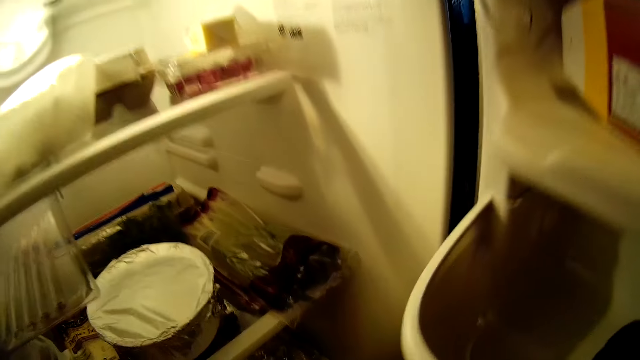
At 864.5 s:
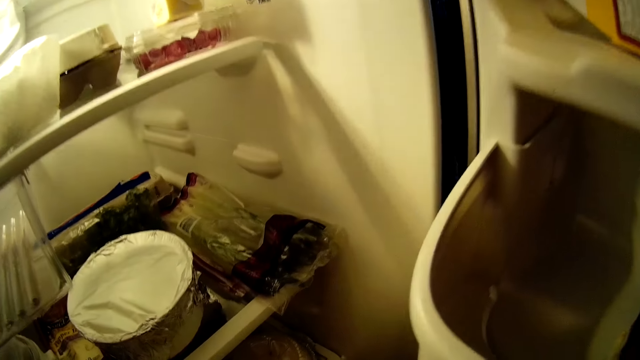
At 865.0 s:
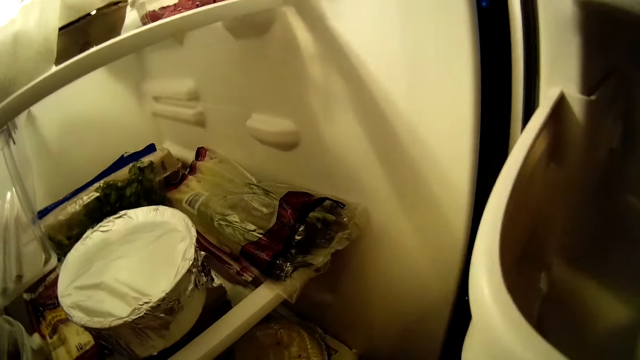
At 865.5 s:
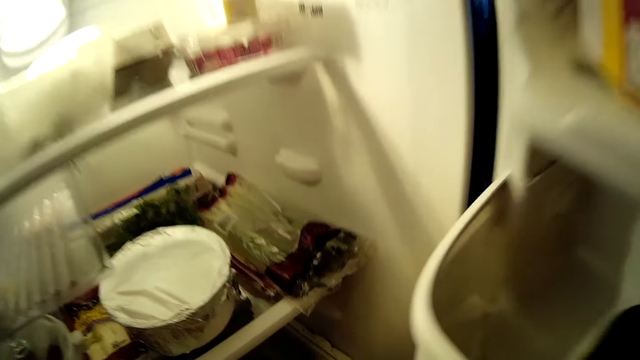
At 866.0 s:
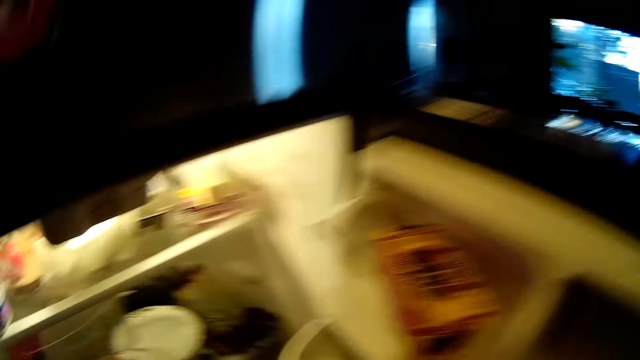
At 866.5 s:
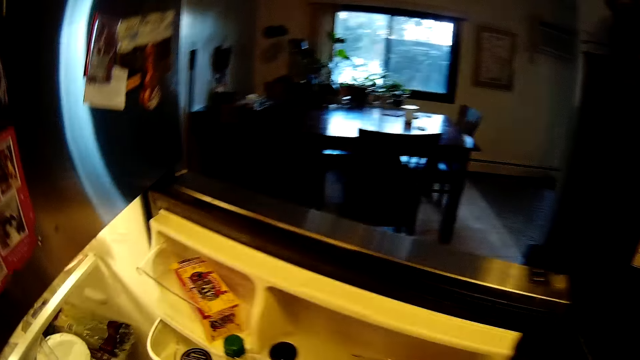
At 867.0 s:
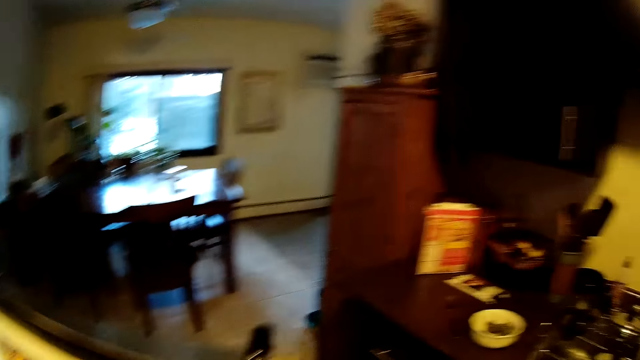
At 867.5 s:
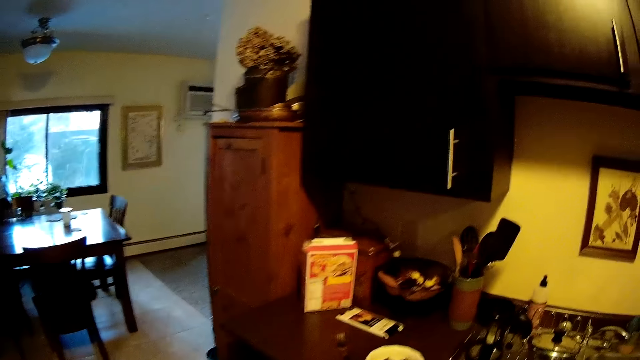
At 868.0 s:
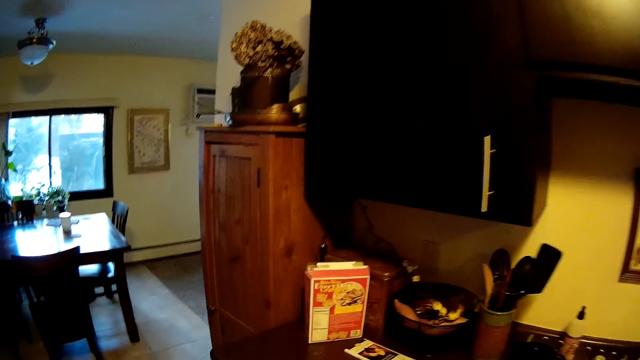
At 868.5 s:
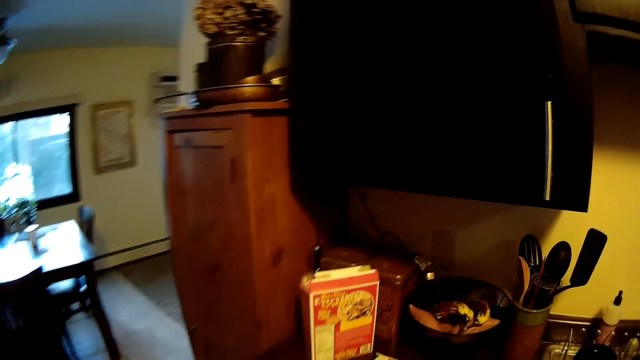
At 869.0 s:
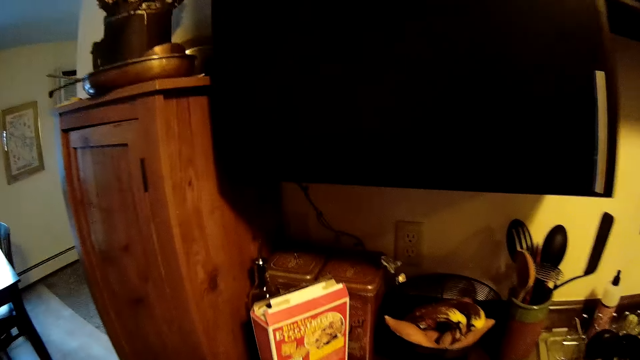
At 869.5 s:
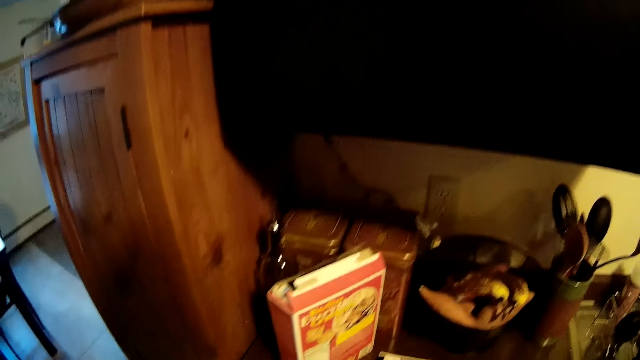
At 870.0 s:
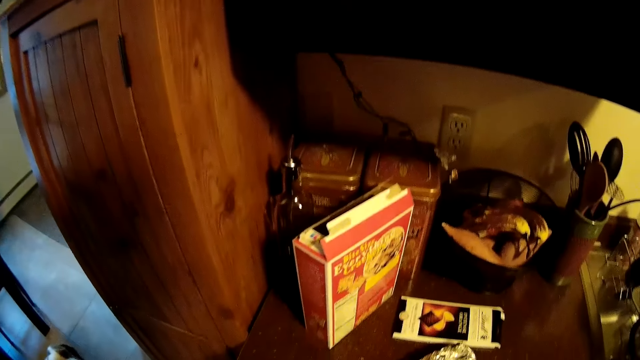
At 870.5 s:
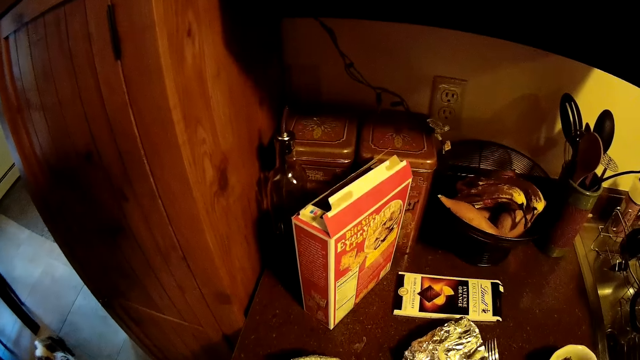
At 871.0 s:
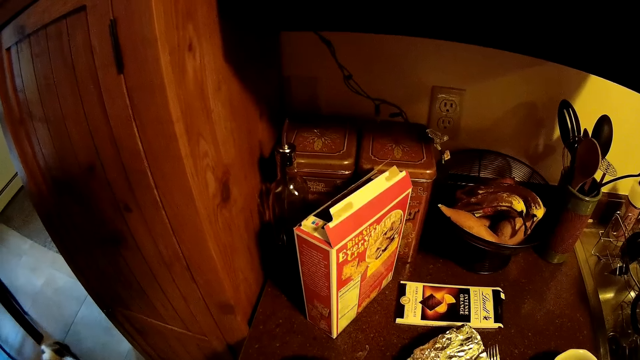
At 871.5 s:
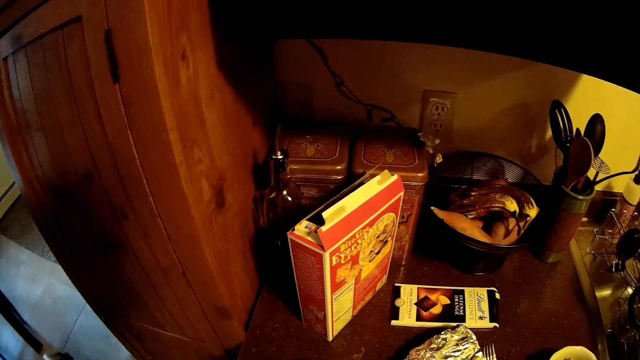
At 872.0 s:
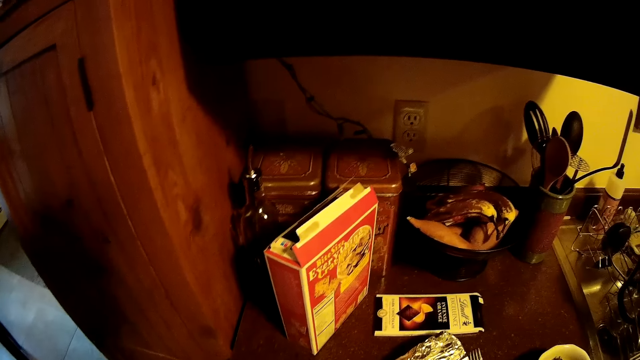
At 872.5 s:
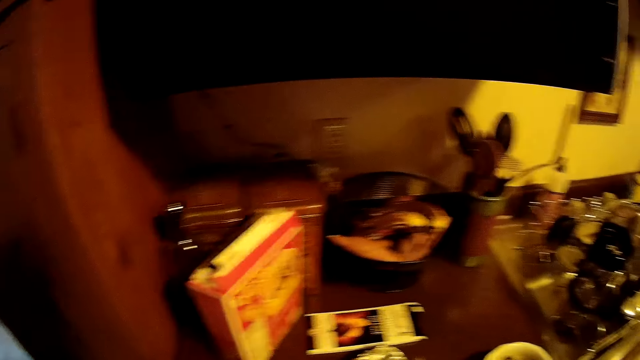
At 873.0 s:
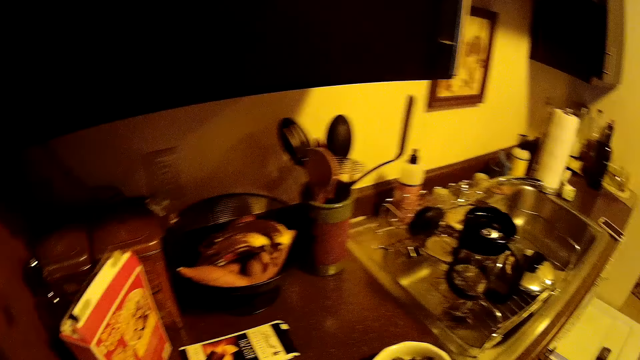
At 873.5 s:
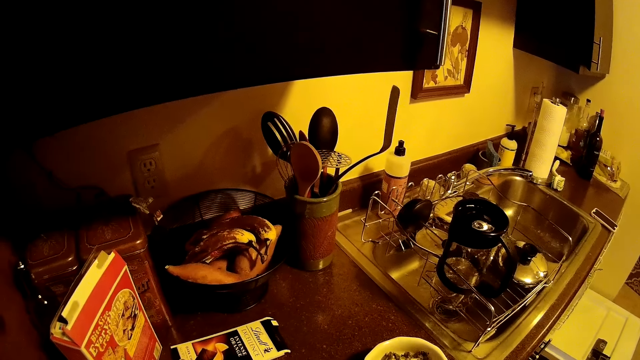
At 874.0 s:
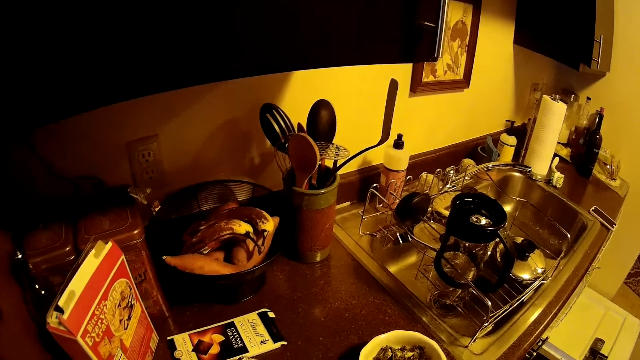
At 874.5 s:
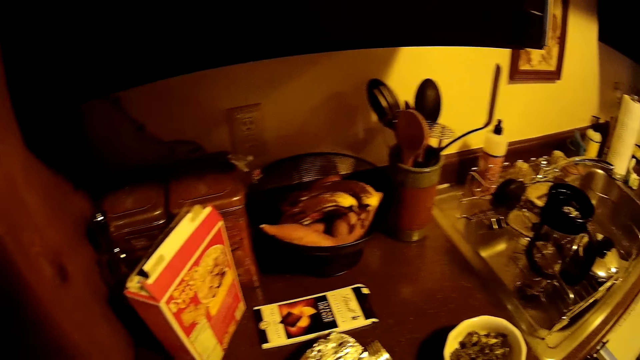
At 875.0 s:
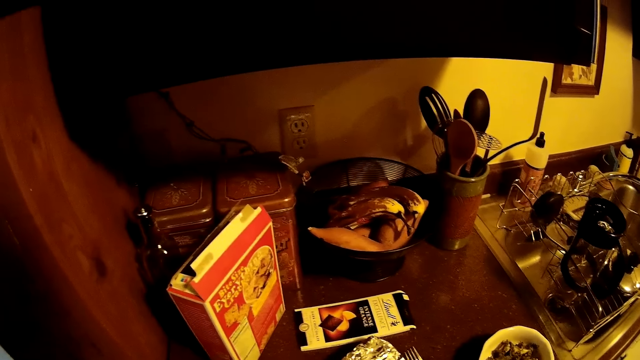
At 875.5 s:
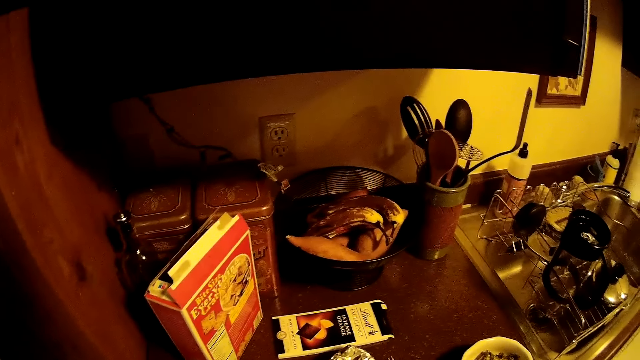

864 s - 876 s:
The camera wearer stares in the kitchen.

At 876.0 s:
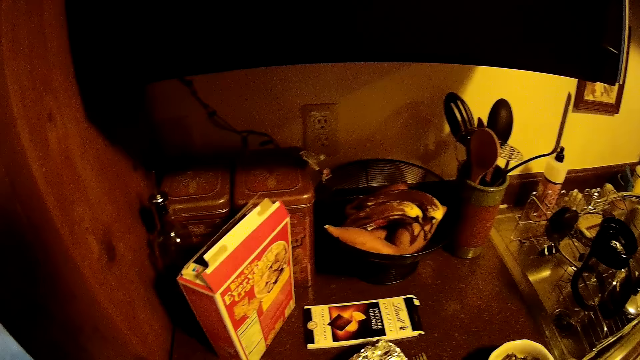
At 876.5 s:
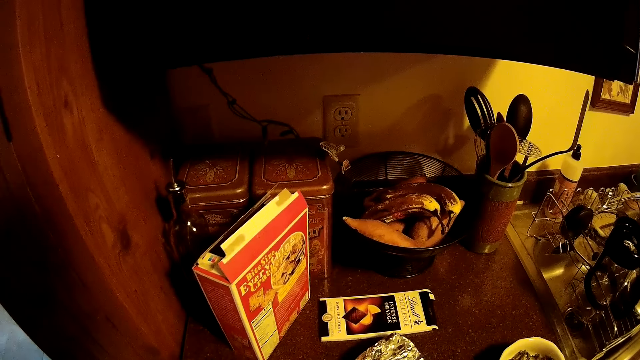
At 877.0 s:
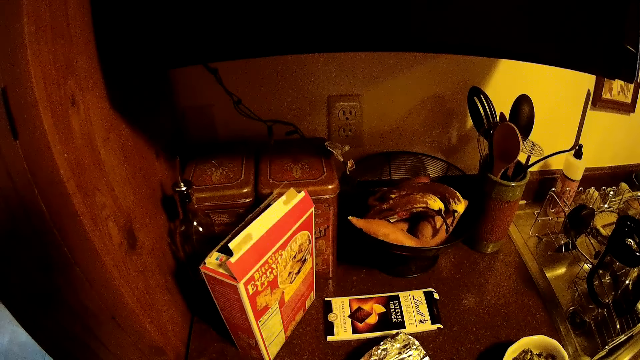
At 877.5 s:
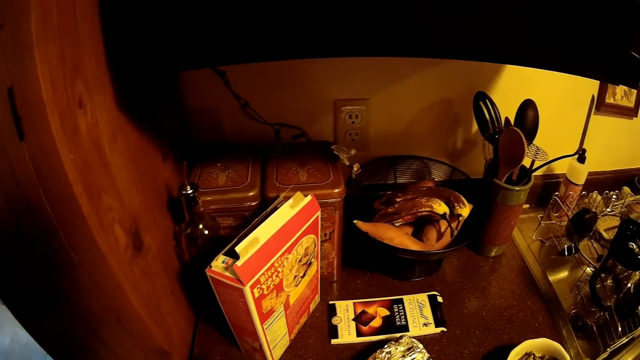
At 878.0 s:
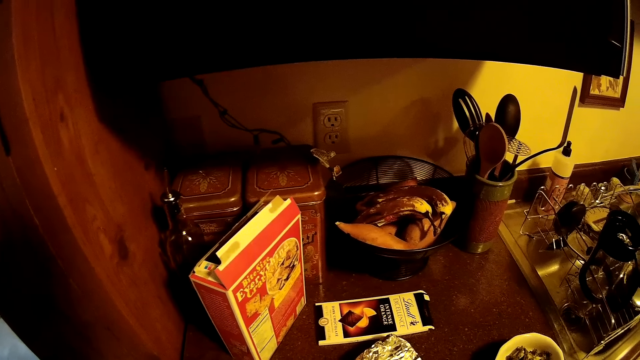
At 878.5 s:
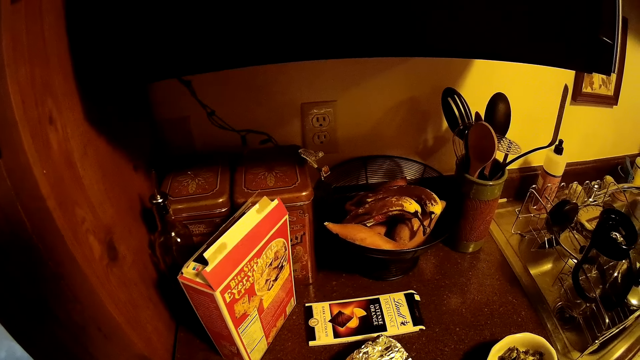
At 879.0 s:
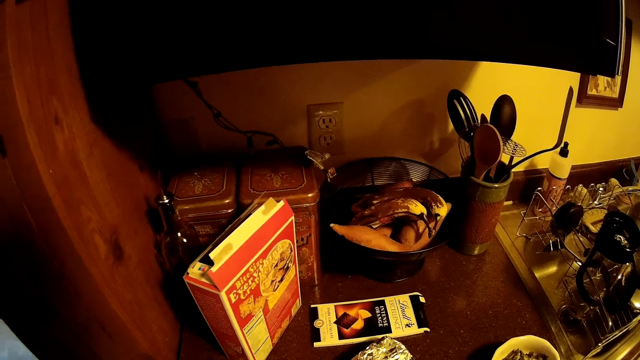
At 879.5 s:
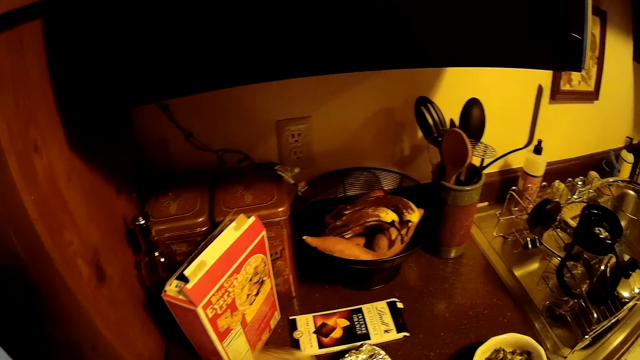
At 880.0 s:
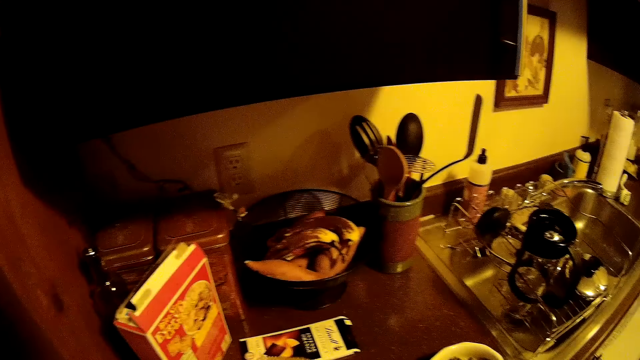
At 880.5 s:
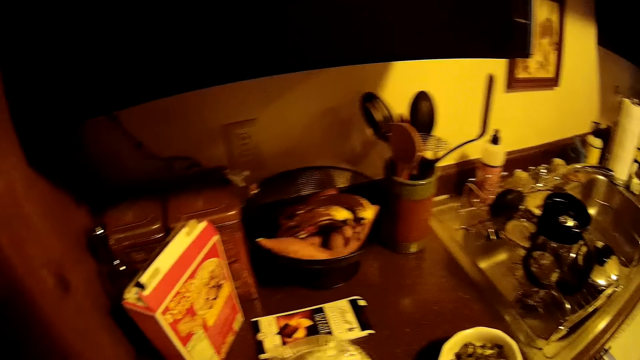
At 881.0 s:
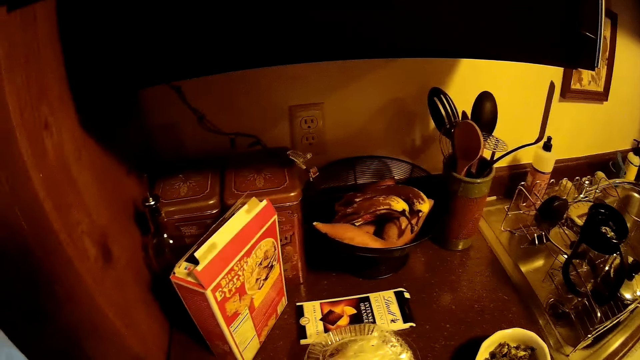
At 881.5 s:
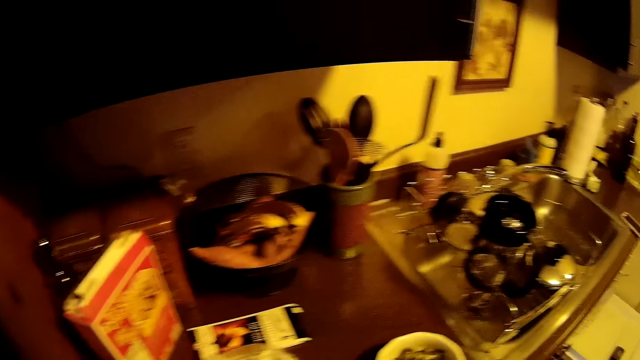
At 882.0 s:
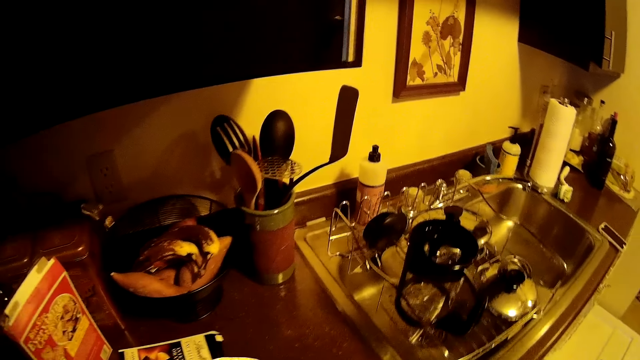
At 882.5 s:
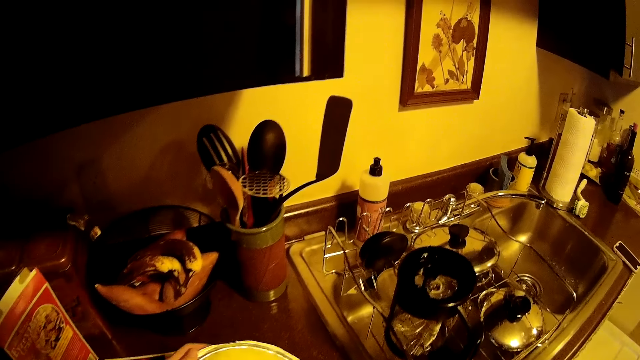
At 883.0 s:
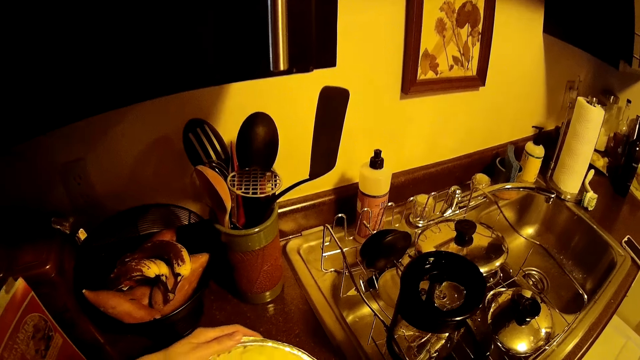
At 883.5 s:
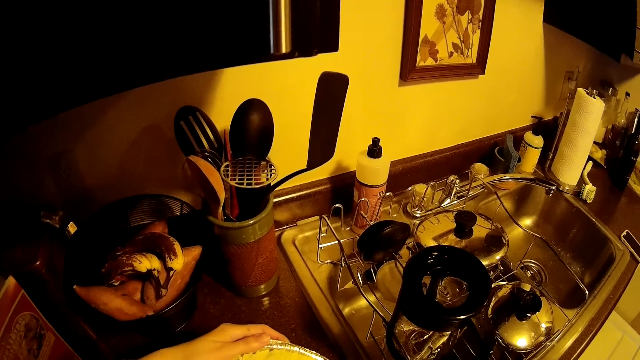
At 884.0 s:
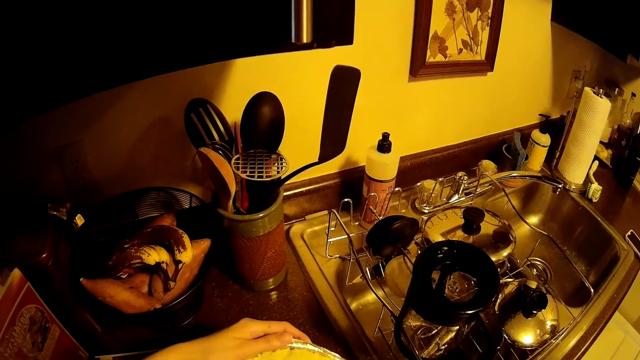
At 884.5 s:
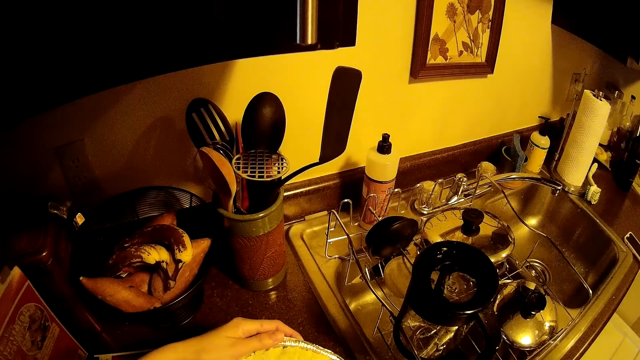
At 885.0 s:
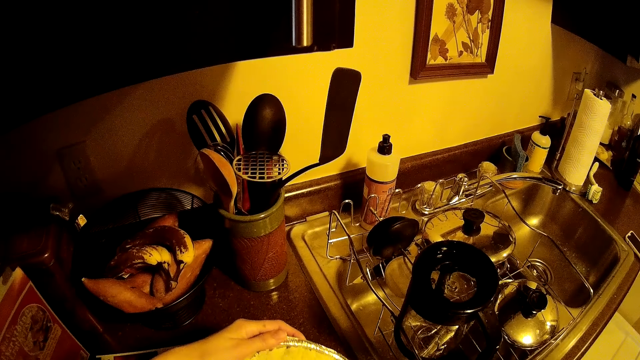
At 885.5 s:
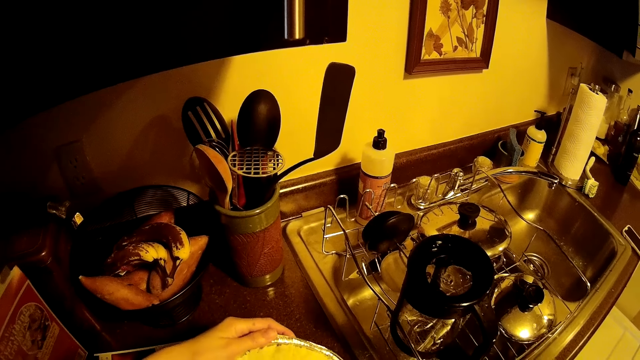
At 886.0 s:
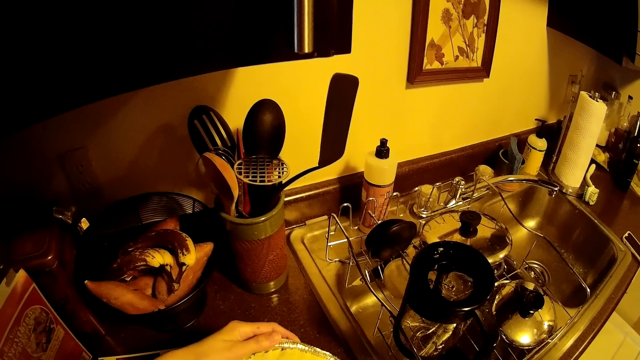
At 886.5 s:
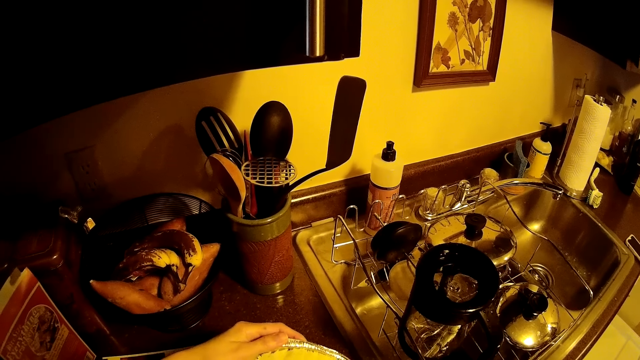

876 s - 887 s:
The camera wearer puts a wrapped dough on the table with both hands. He puts a foil plate of dough on the table with his left hand.
